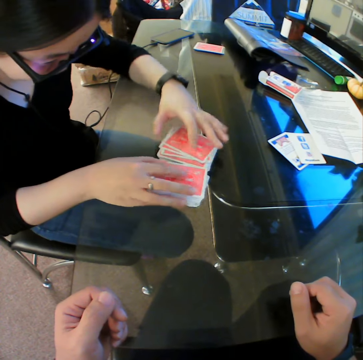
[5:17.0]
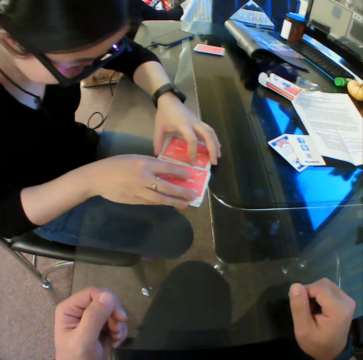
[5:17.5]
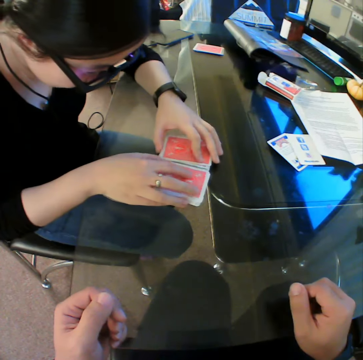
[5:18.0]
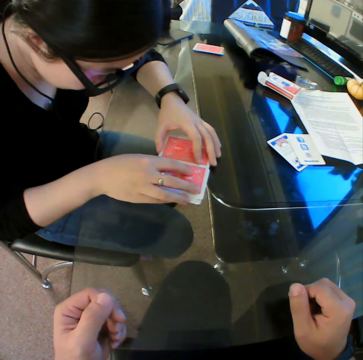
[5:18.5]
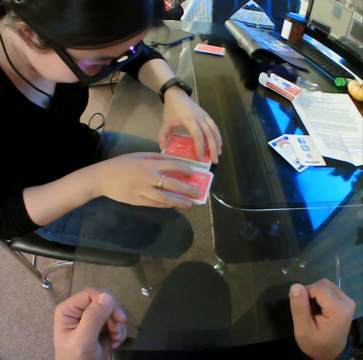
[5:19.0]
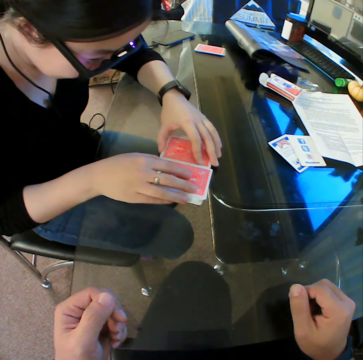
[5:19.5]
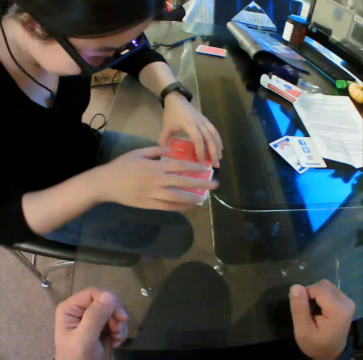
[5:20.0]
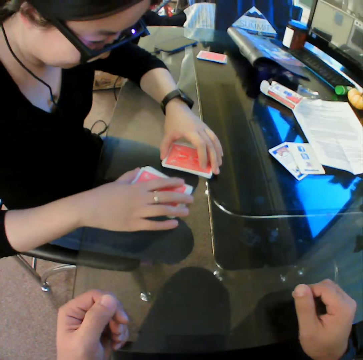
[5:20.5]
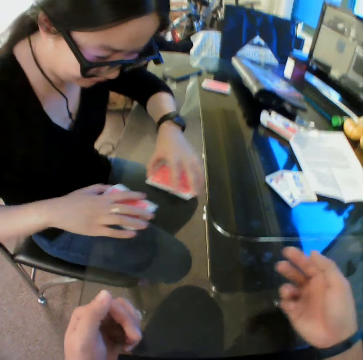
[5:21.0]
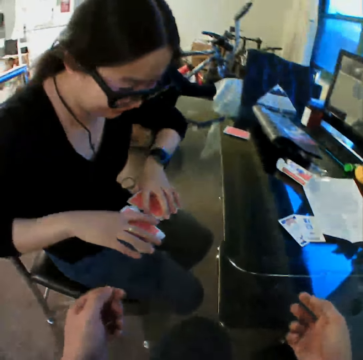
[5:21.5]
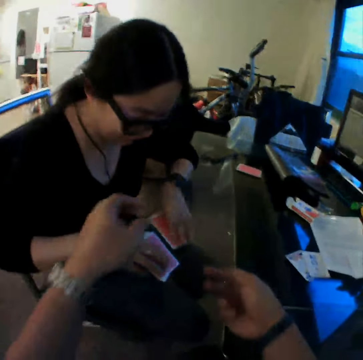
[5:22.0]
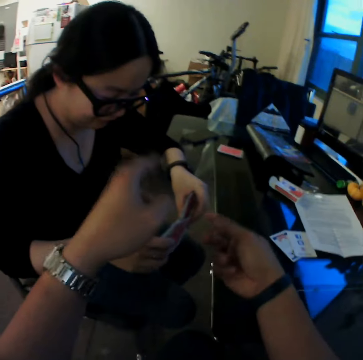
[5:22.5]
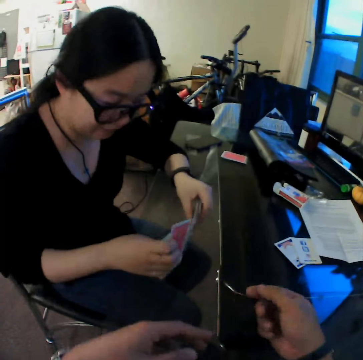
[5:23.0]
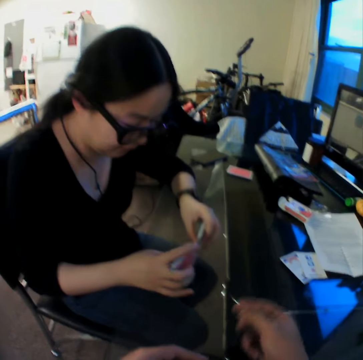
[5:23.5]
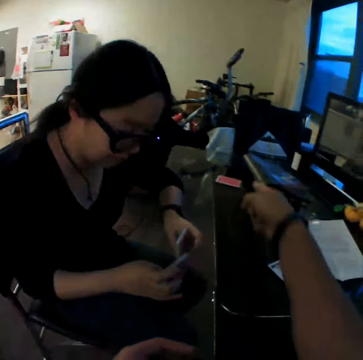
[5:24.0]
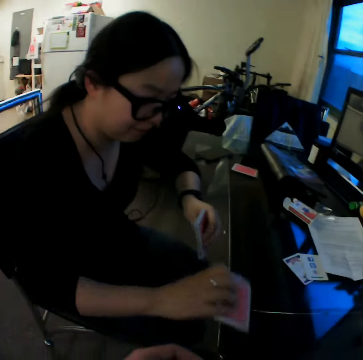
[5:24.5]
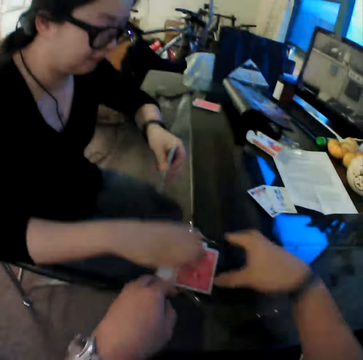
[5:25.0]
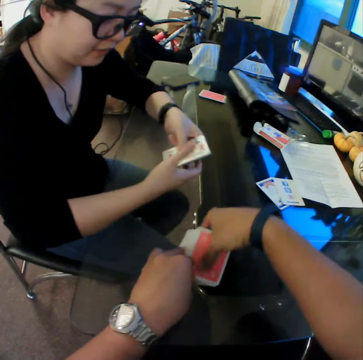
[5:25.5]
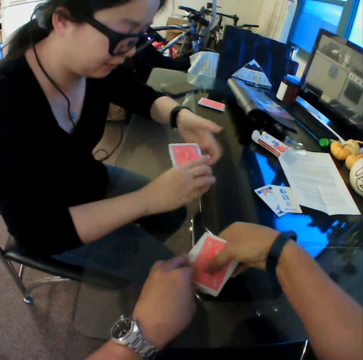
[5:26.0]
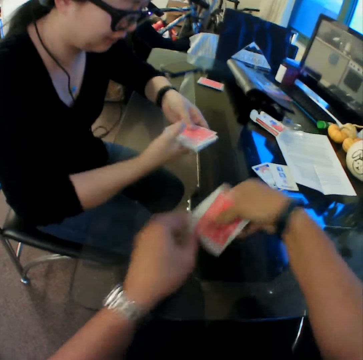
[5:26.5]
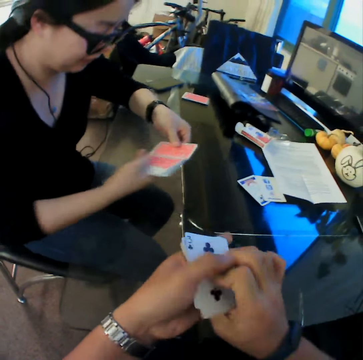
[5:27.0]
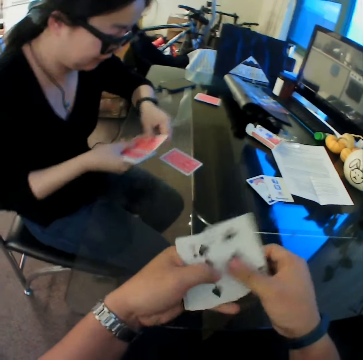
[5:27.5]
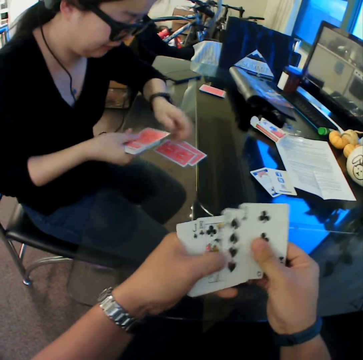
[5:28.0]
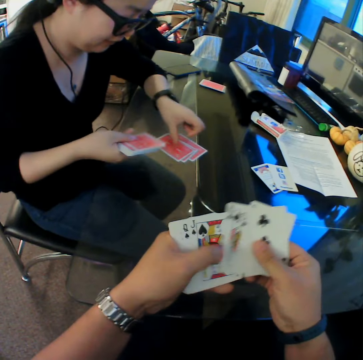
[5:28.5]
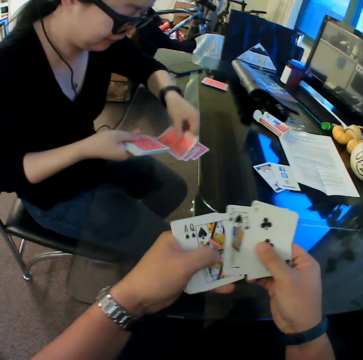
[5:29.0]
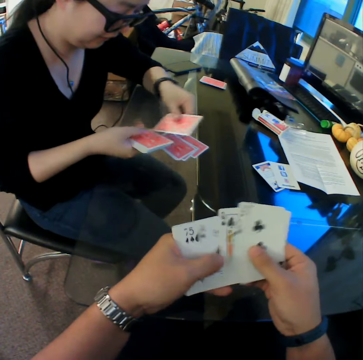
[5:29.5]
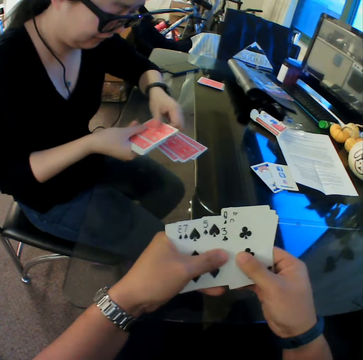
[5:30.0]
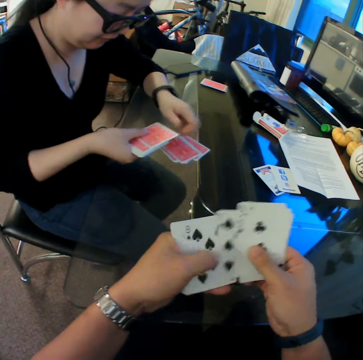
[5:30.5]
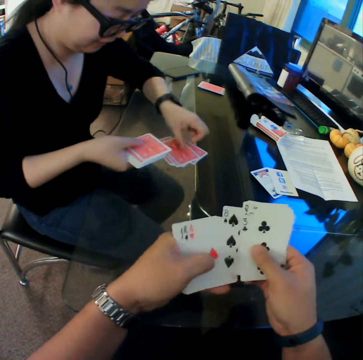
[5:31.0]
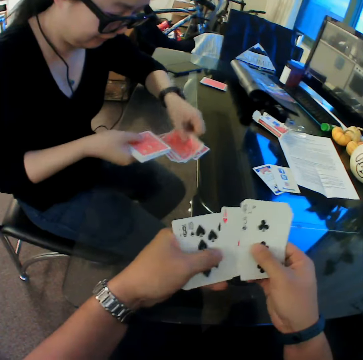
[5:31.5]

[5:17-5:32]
The woman raises the cards in her hands from the table. The camera wearer converses with the woman. The woman drops the cards on the table with her right hand. The camera wearer picks the cards from the table with his hands. He looks through the cards and moves the cards in his hands. The woman drops the cards on the table with her left hand.

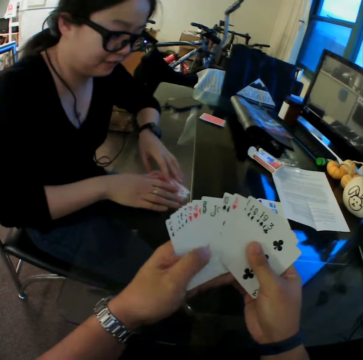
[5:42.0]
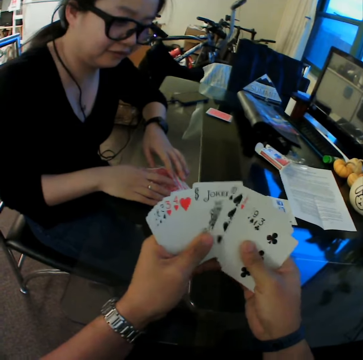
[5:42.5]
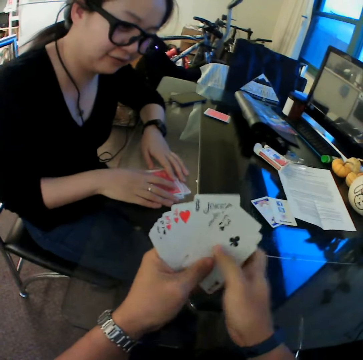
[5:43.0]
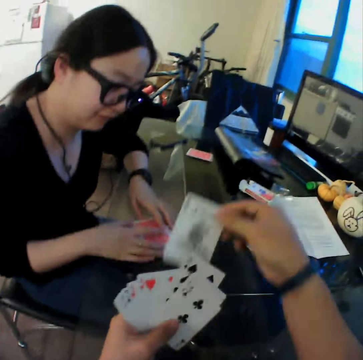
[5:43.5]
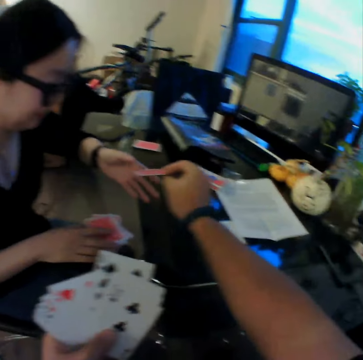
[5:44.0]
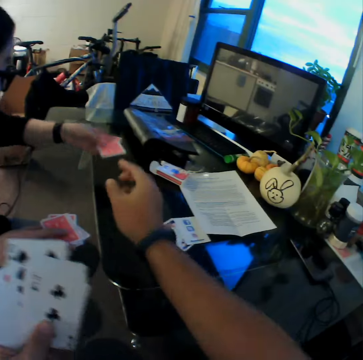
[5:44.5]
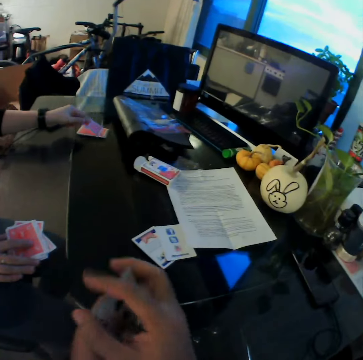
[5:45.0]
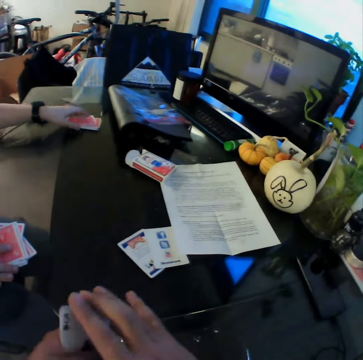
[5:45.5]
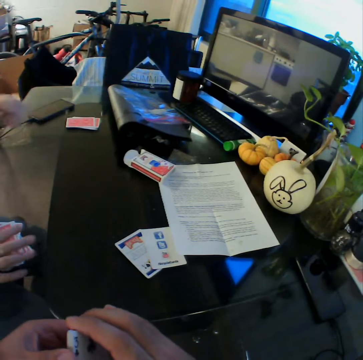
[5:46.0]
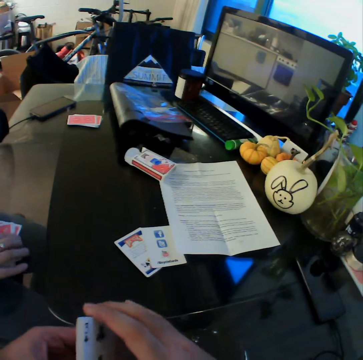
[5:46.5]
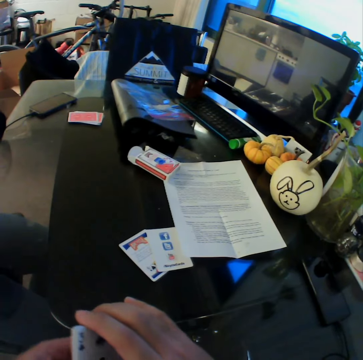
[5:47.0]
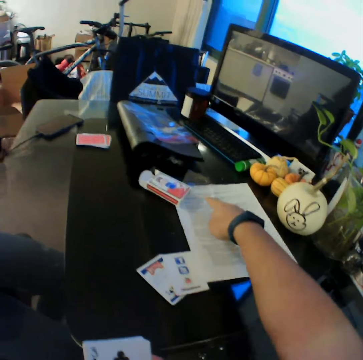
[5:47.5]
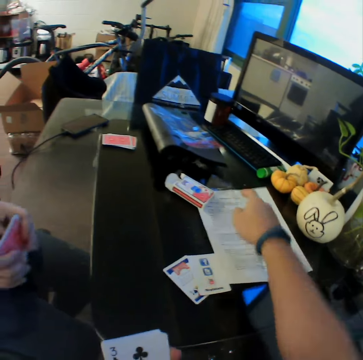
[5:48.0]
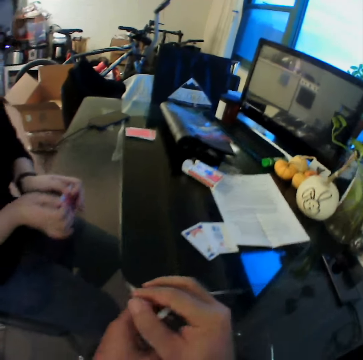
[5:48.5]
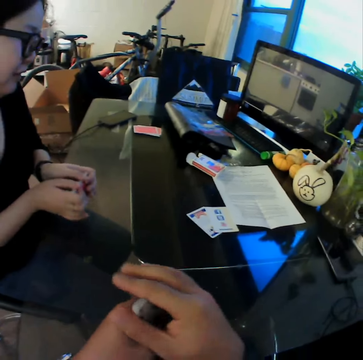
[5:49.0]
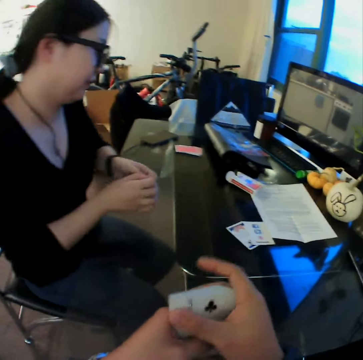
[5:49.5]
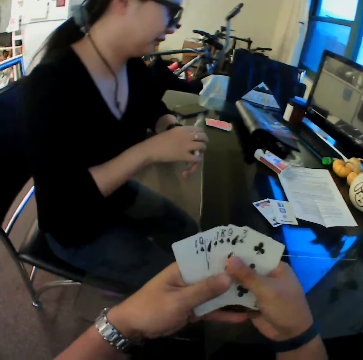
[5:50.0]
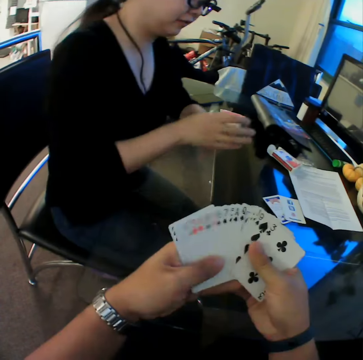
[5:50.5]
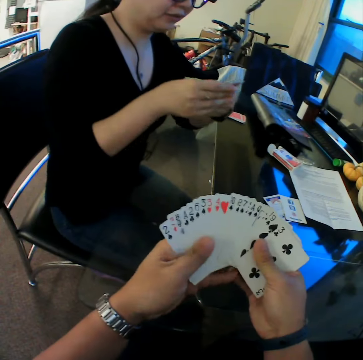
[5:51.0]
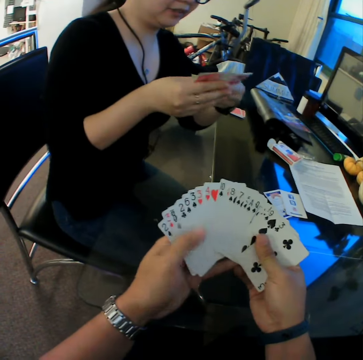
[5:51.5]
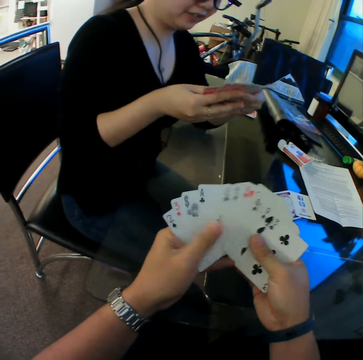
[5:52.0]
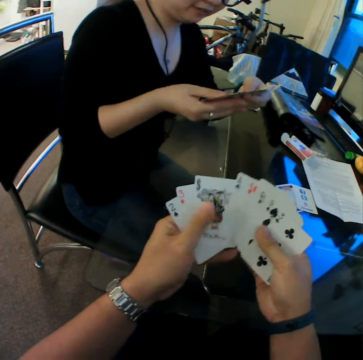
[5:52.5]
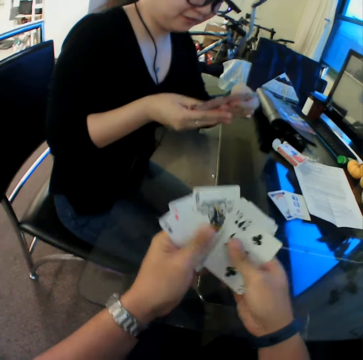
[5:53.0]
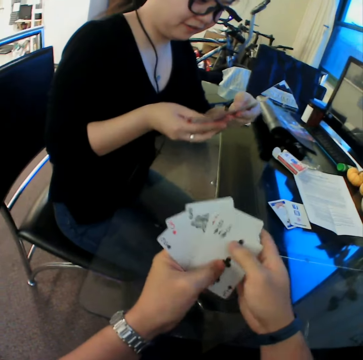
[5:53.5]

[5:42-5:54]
The camera wearer gives the card to the woman with his right hand. The woman drops the cards on other cards with her left hand. The woman picks the cards. The camera wearer points towards a paper with his right hand. He looks through the cards. The woman looks through the cards.

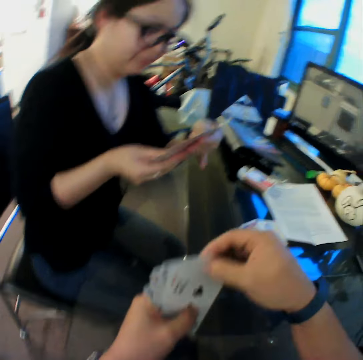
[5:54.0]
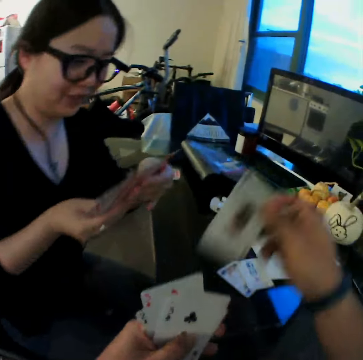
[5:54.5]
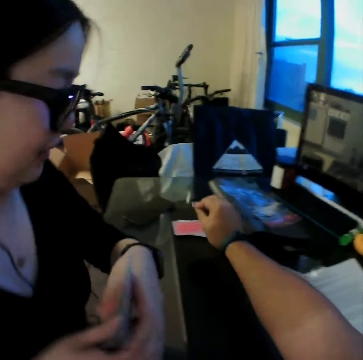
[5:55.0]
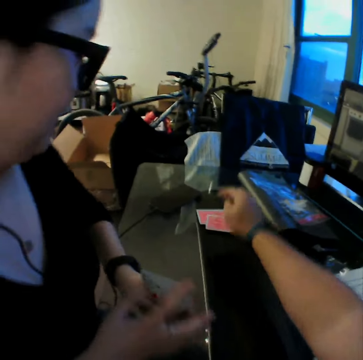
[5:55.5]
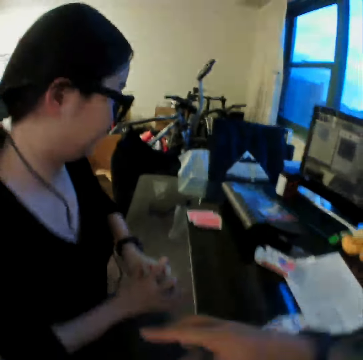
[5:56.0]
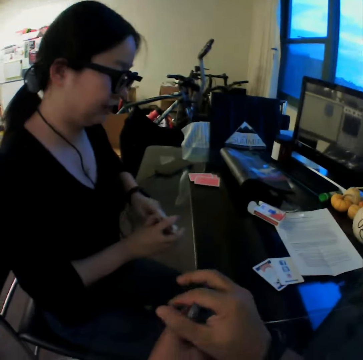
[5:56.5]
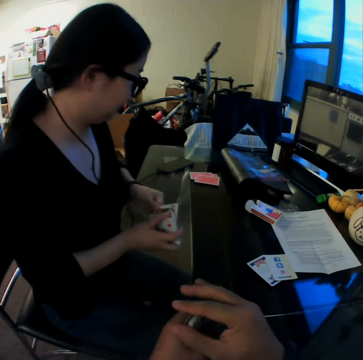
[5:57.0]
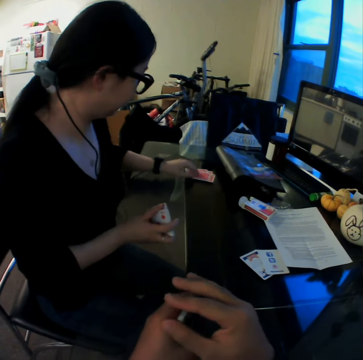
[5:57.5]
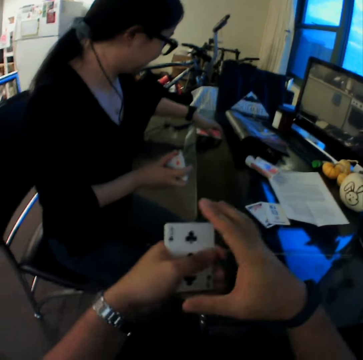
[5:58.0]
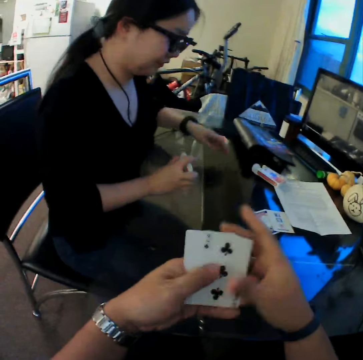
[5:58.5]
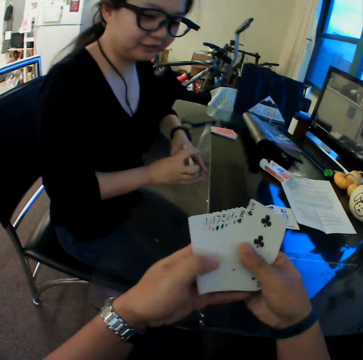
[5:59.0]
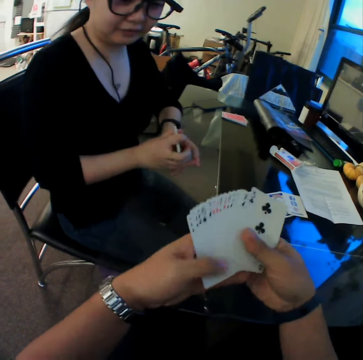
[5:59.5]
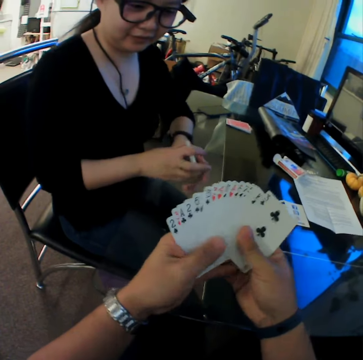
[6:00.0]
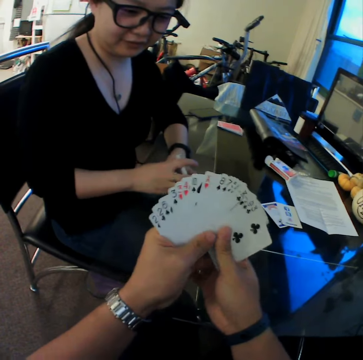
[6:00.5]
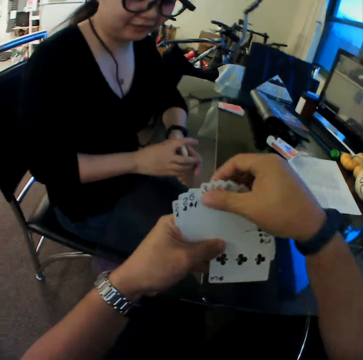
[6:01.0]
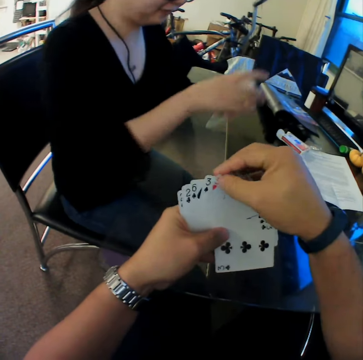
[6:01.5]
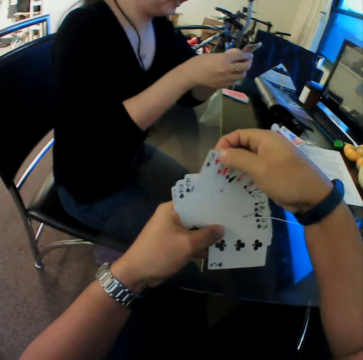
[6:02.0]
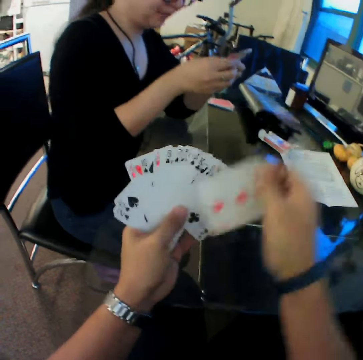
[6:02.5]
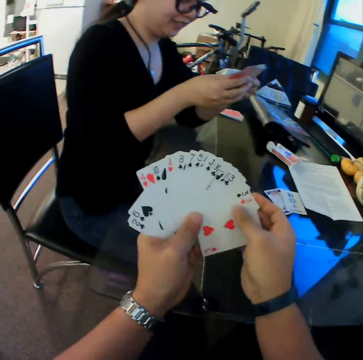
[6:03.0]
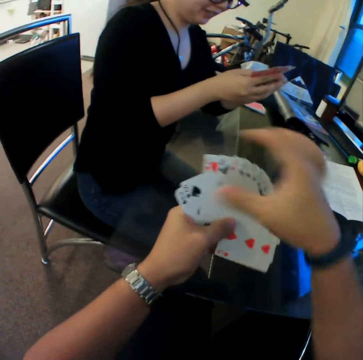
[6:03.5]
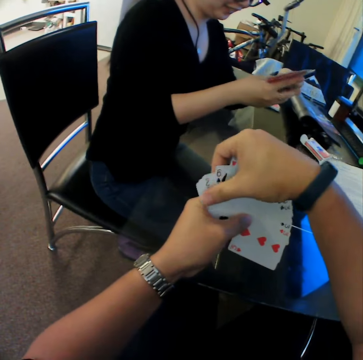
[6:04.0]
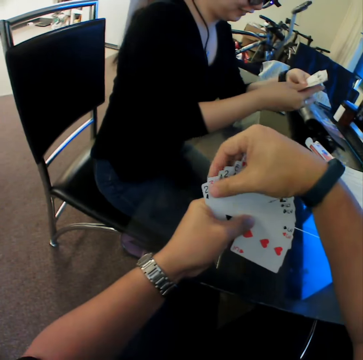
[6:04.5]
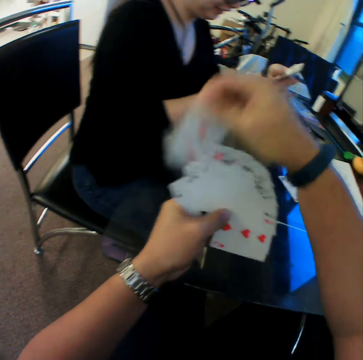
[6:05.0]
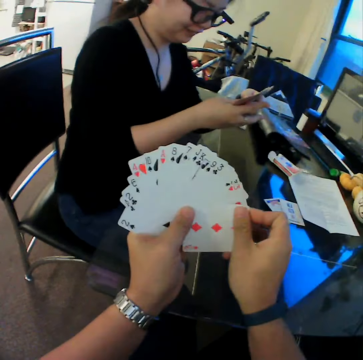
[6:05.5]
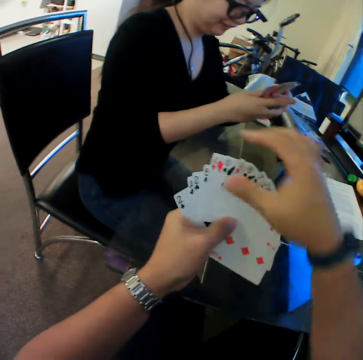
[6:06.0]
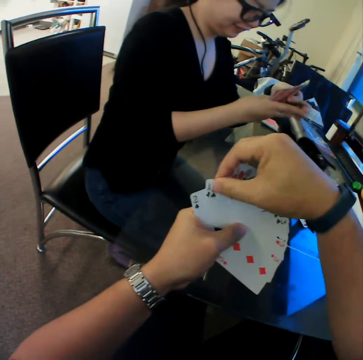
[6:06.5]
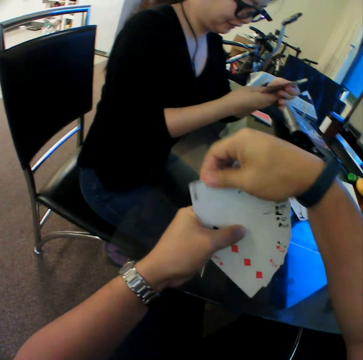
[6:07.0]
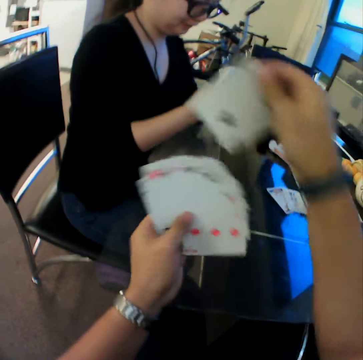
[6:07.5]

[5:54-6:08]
The camera wearer drops the card on other cards with his right hand. The woman drops the cards on other cards with her left hand. The camera wearer looks through the cards. The woman looks through the cards. The camera wearer arranges the cards and moves the cards in his hands. The woman moves the cards in her hands.
